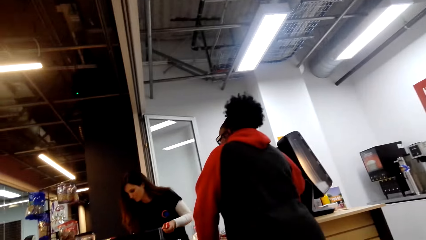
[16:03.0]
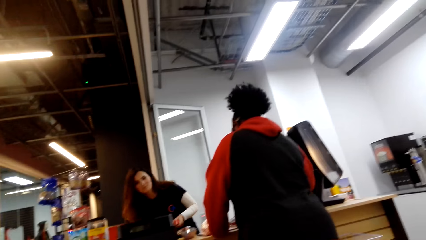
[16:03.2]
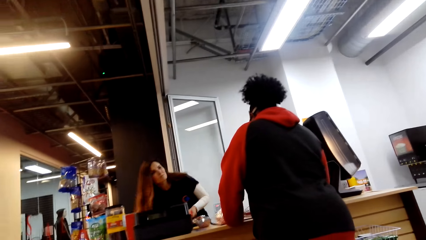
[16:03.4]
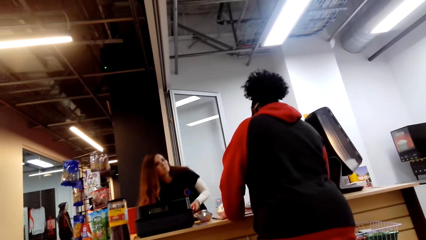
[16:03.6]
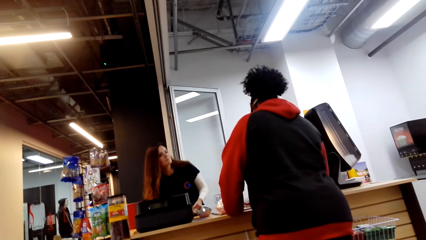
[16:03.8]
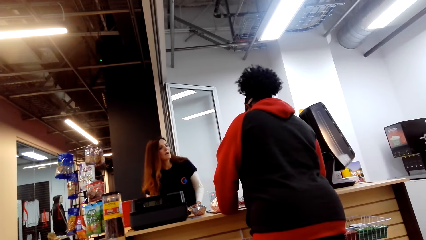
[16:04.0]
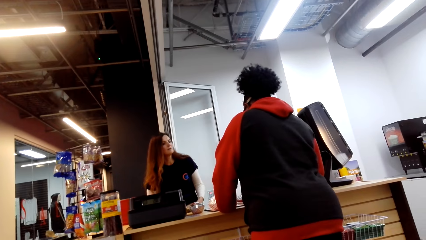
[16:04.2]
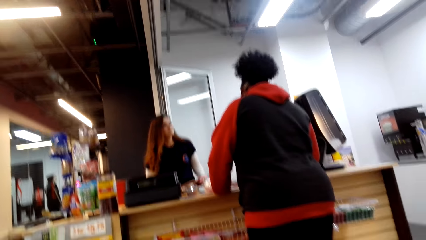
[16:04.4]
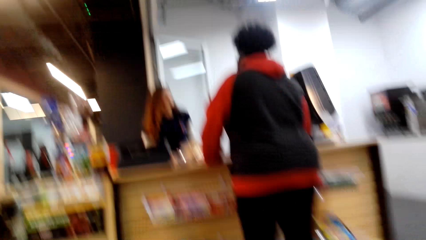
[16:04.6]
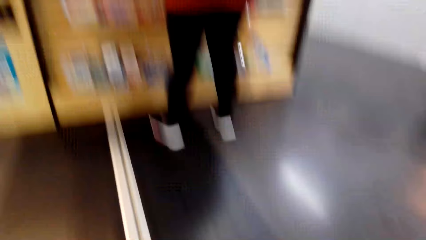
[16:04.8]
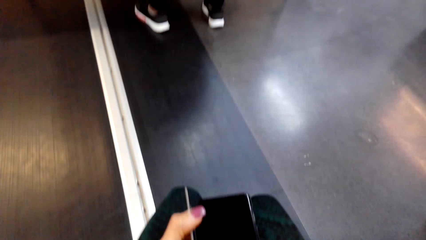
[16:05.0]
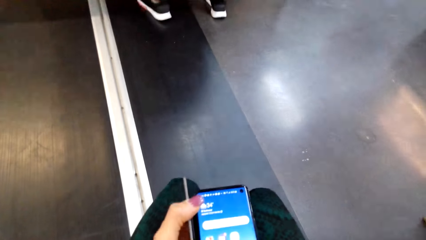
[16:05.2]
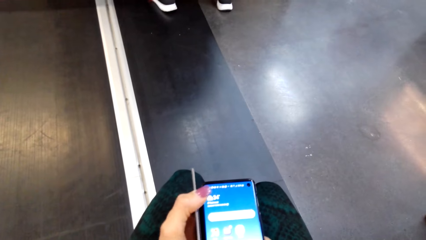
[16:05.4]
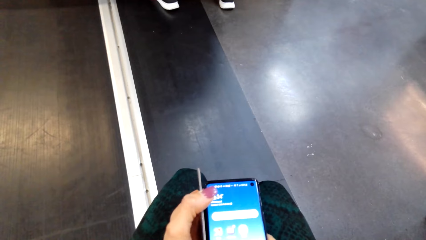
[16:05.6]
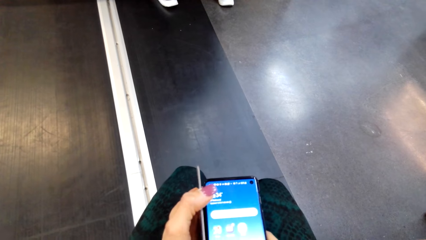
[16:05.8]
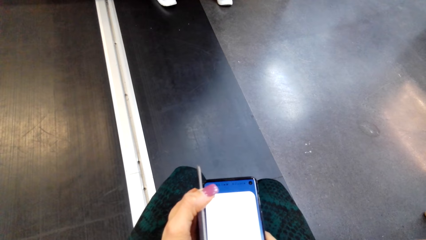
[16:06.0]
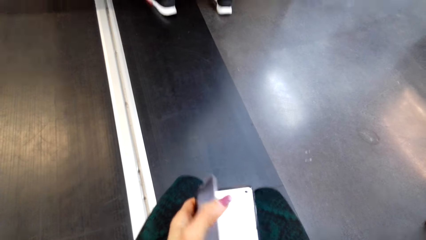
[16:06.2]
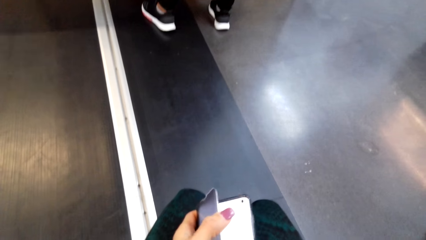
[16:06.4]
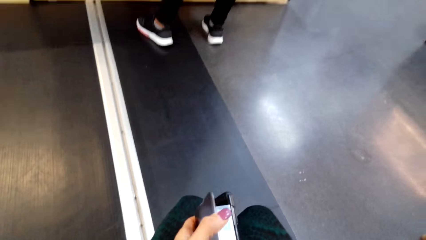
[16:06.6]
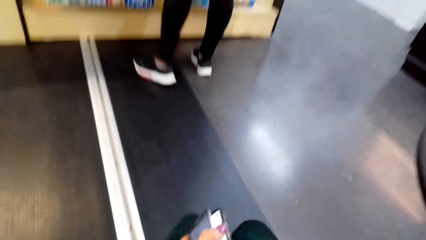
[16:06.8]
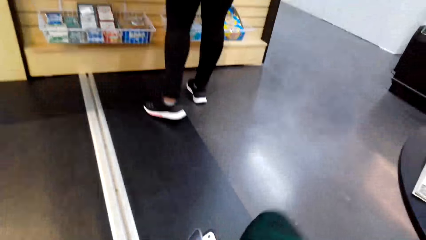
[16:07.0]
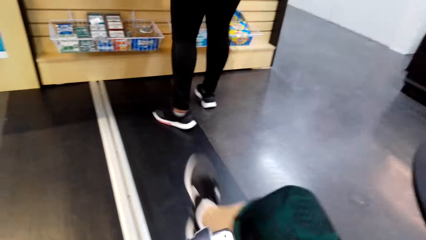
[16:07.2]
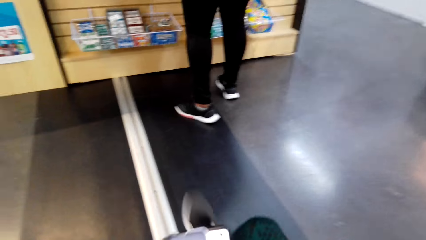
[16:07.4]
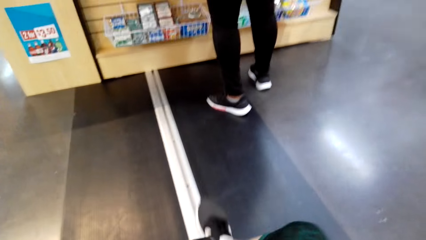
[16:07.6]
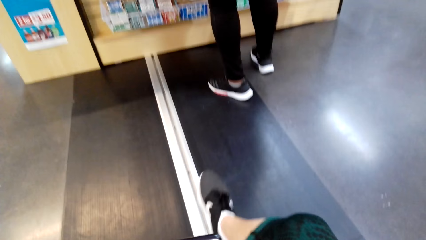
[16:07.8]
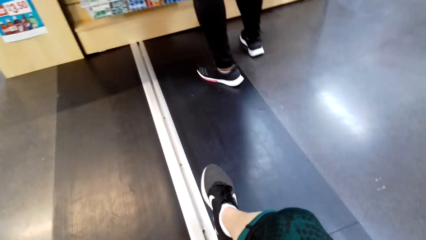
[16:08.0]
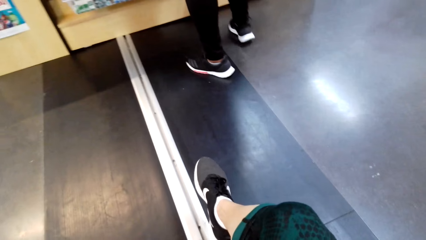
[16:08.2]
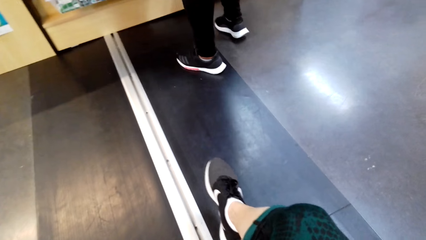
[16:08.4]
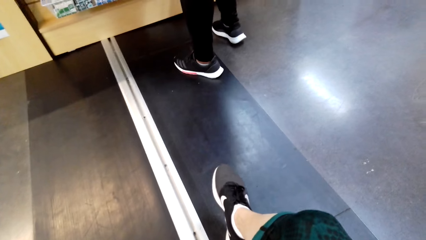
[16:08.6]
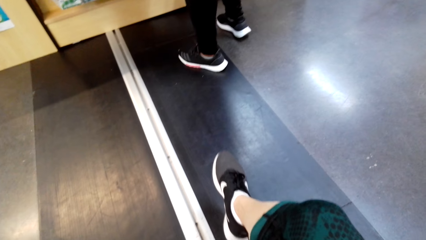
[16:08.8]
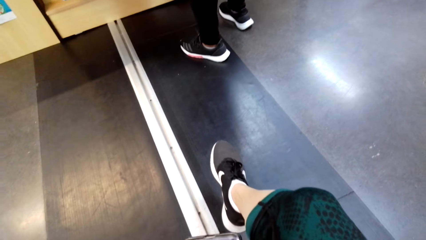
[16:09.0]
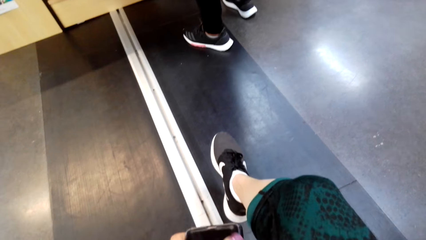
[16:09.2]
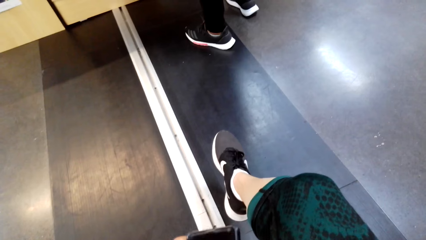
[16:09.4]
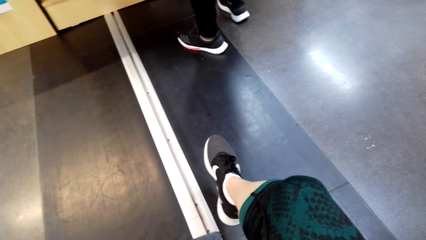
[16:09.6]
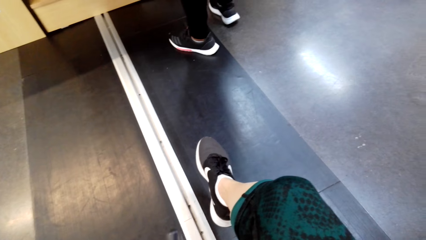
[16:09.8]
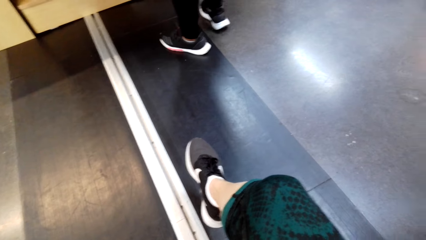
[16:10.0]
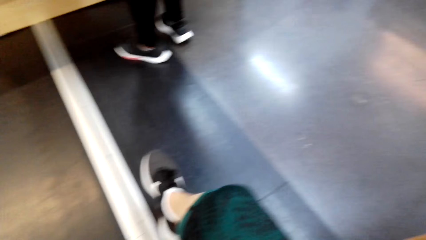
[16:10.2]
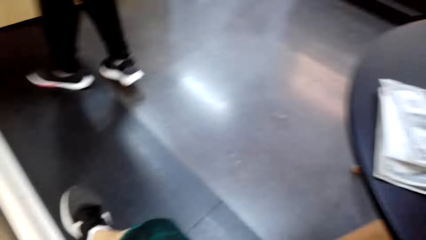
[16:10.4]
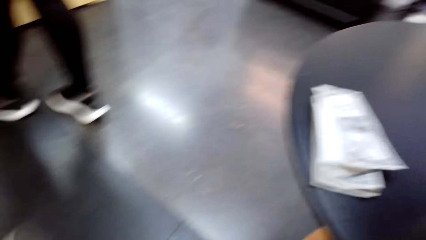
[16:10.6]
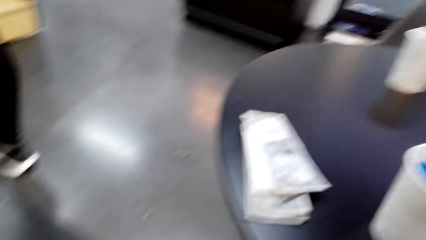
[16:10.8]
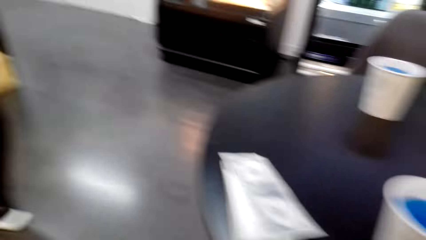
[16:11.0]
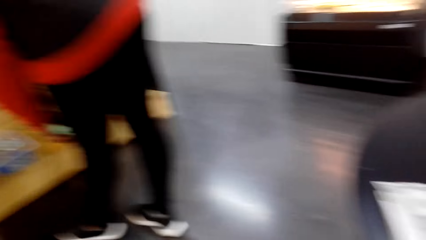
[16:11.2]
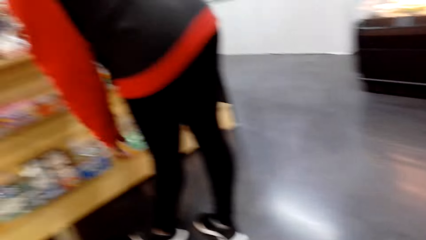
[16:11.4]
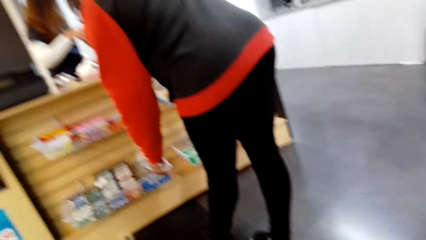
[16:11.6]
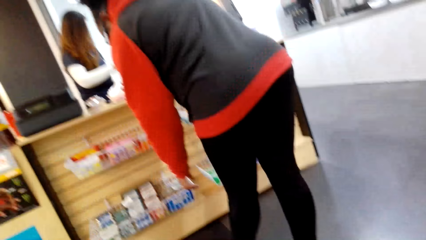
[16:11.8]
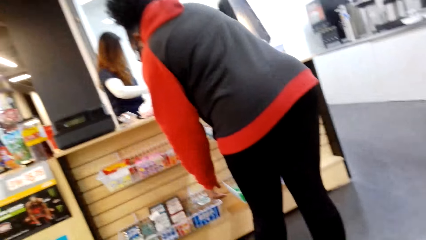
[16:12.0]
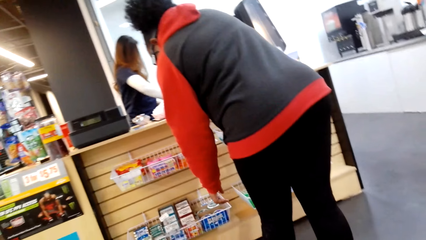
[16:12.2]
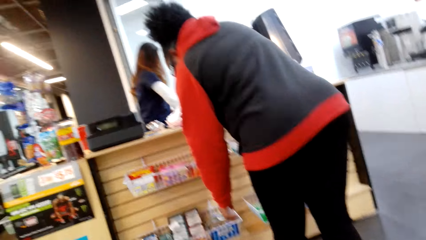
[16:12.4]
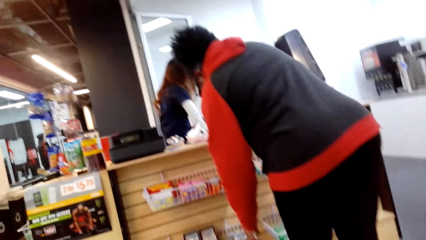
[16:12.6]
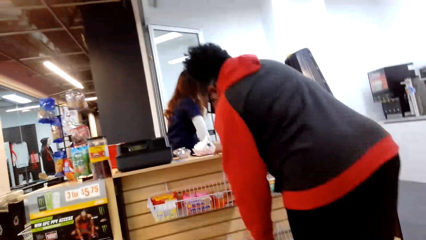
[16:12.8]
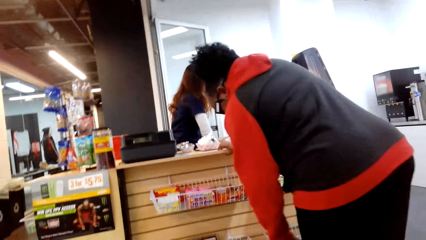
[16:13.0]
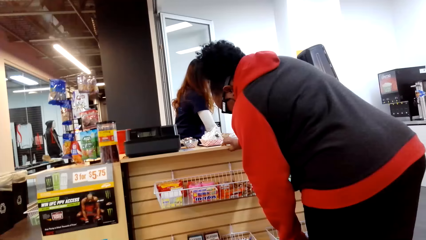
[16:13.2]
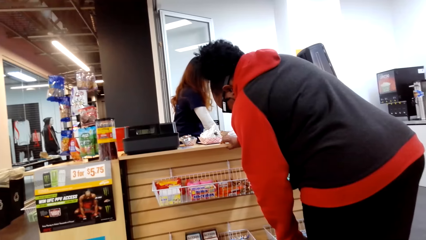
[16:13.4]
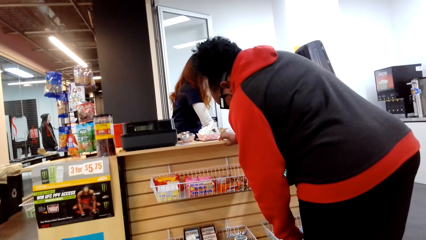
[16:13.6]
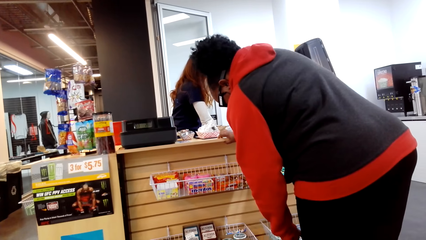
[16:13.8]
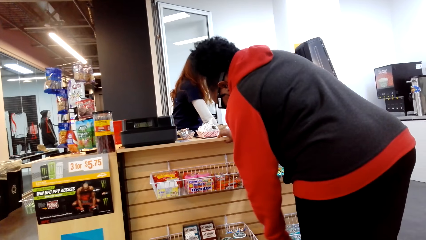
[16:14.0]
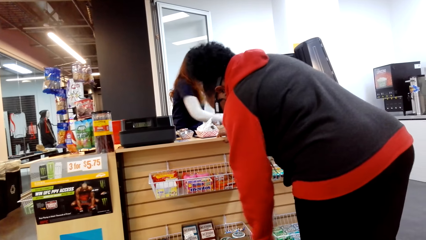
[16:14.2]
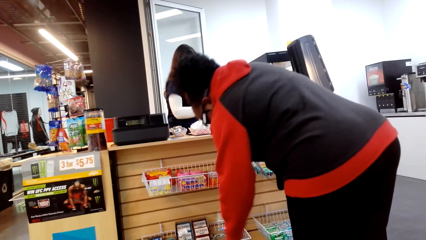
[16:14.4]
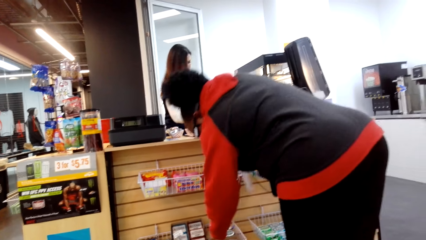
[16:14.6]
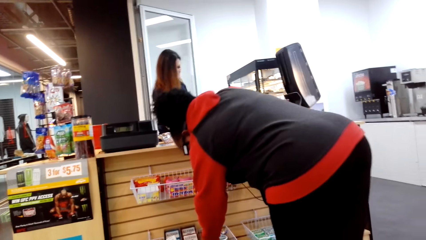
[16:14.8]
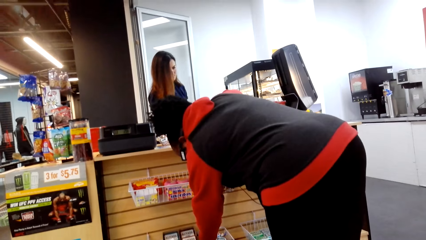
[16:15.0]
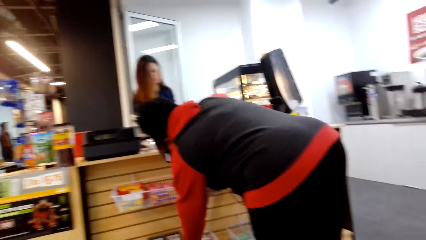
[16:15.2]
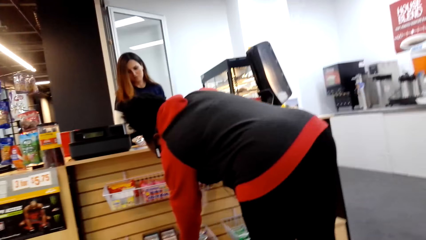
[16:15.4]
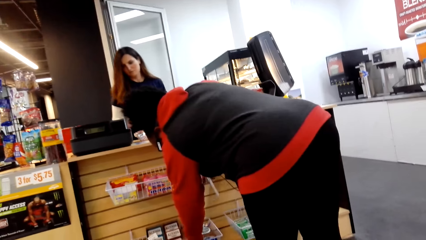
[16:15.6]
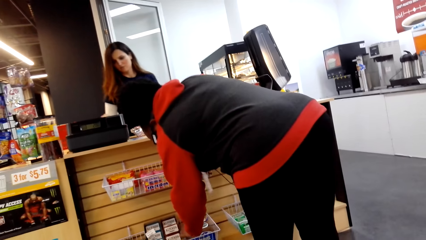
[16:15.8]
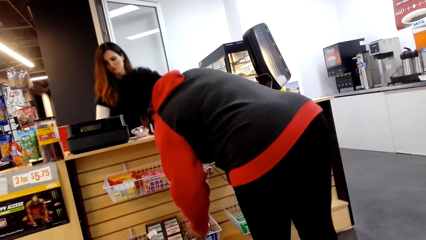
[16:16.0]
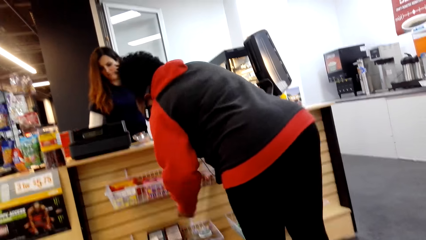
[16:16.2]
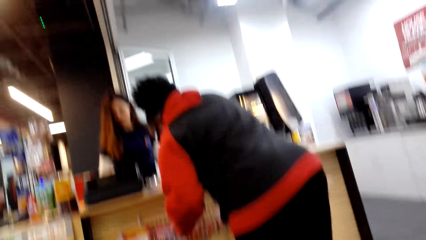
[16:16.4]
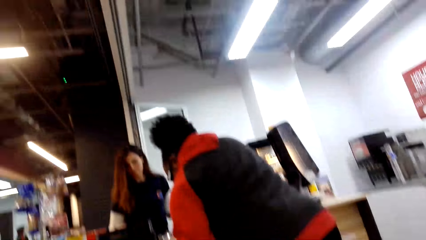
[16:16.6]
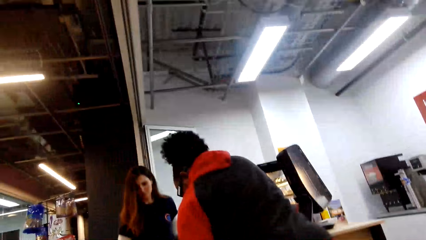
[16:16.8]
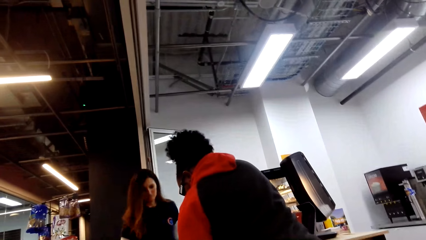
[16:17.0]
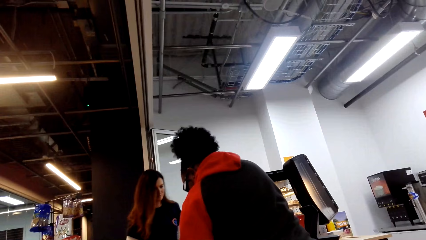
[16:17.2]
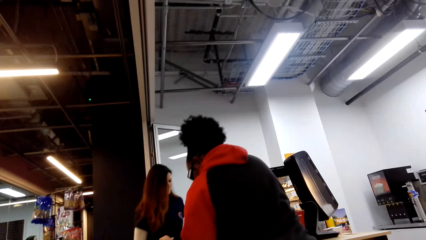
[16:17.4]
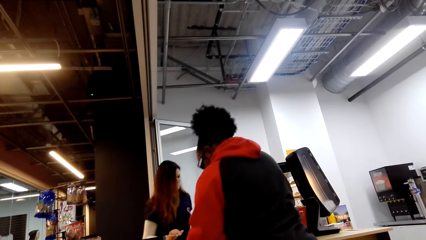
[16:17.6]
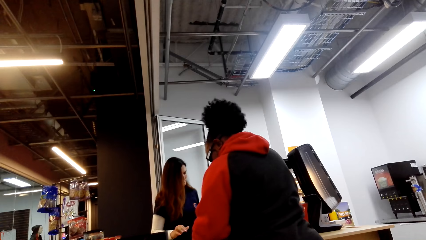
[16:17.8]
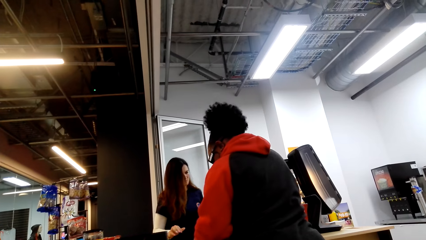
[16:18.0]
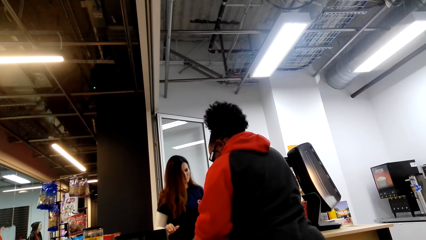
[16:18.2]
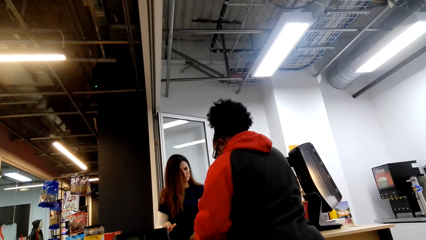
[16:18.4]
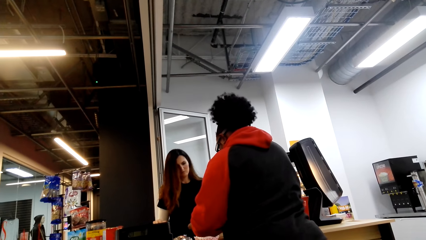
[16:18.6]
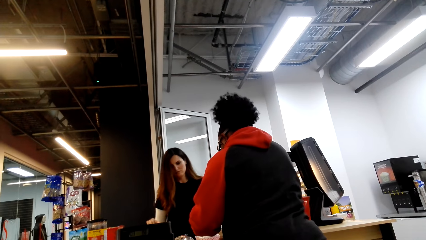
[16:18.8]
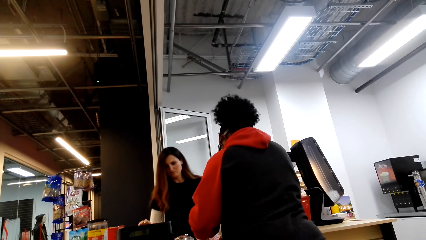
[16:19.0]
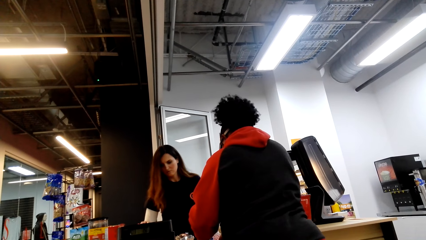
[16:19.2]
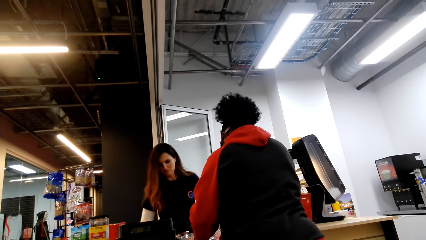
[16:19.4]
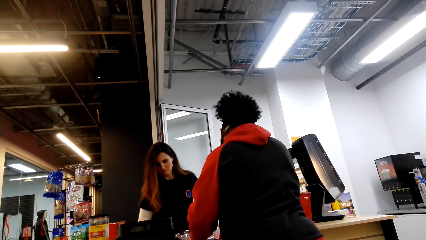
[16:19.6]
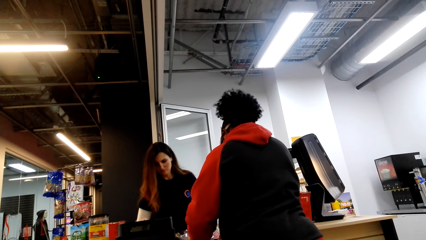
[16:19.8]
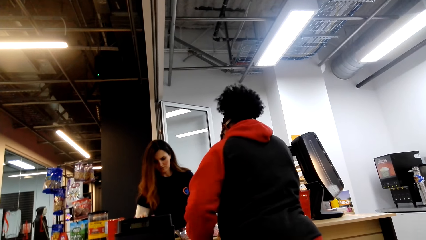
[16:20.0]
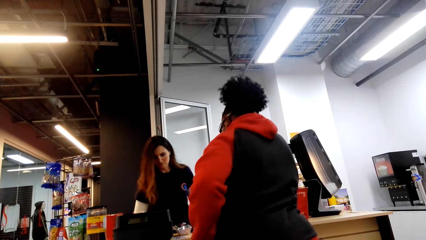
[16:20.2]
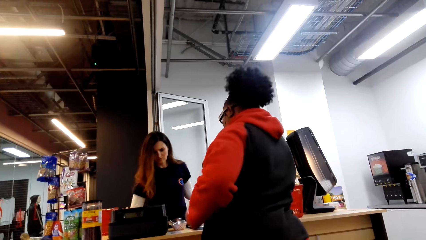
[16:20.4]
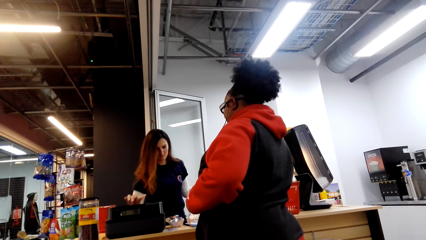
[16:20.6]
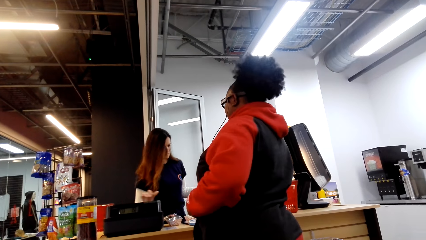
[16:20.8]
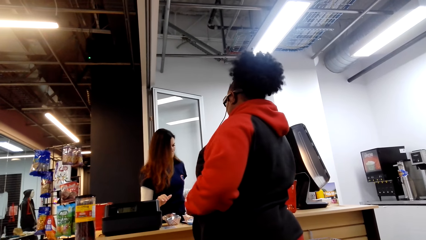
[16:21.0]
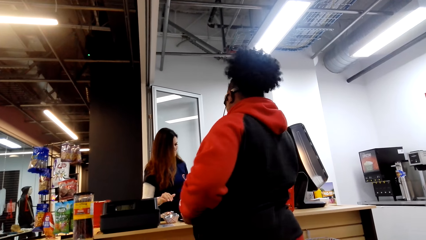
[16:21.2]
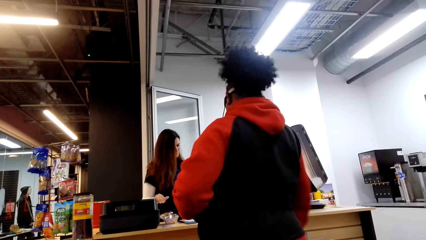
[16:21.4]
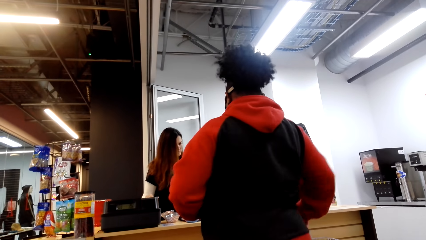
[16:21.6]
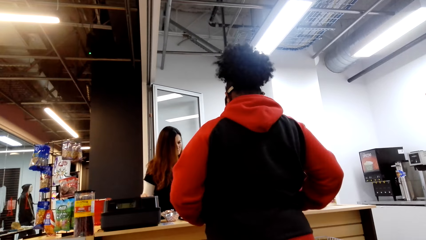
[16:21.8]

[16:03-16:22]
A woman bends slightly. The camera wearer uses the phone. She unlocks her phone. She covers the phone. She lifts her leg. She hangs her leg on another leg. Another woman bends slightly. The first woman packs the items. The other woman bends slightly. The other woman picks up something. The first woman lifts something and dials the cash register.
